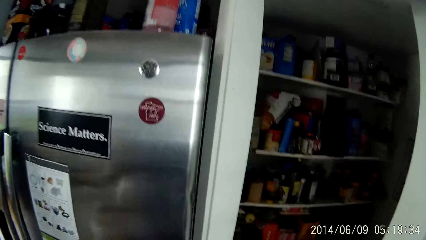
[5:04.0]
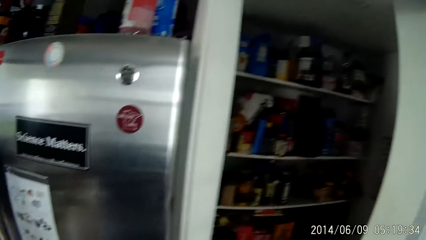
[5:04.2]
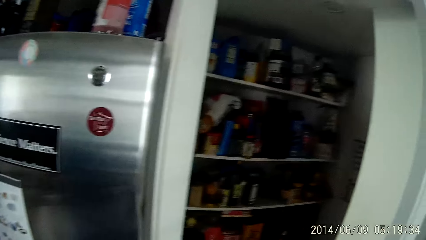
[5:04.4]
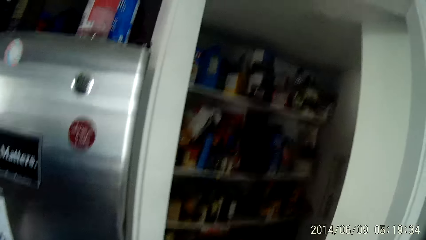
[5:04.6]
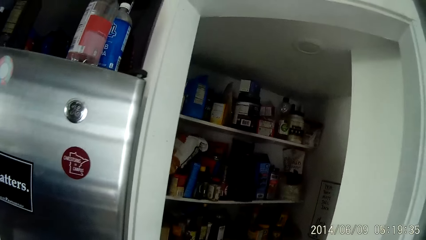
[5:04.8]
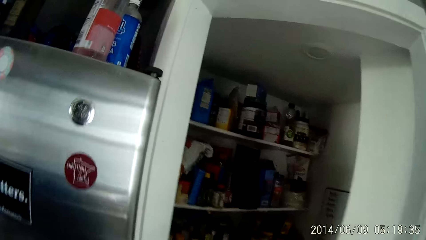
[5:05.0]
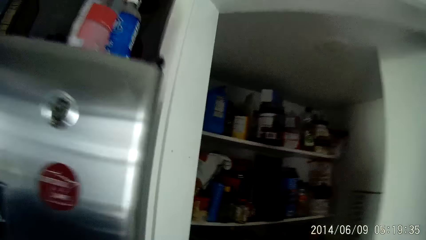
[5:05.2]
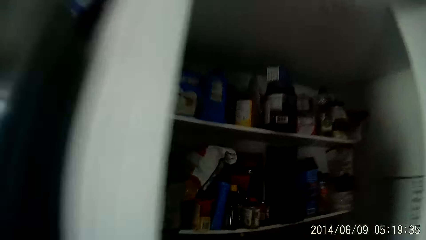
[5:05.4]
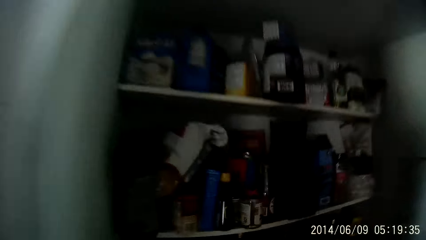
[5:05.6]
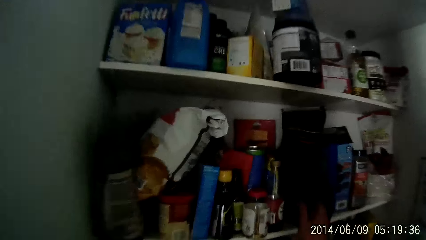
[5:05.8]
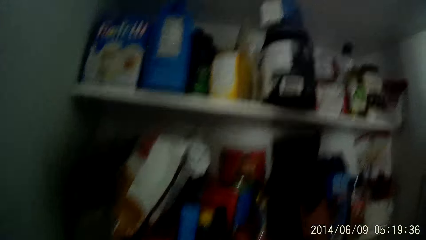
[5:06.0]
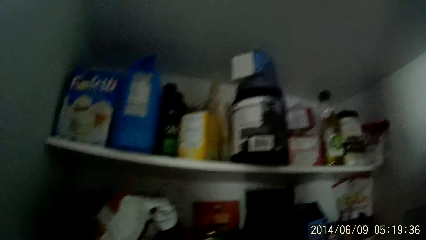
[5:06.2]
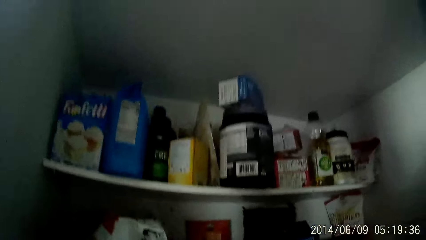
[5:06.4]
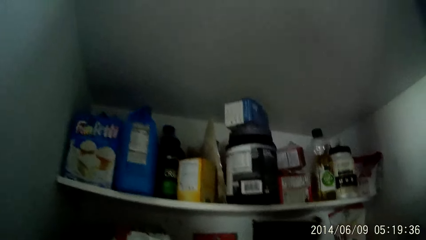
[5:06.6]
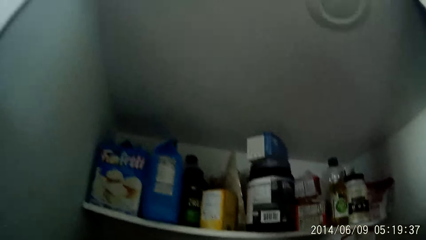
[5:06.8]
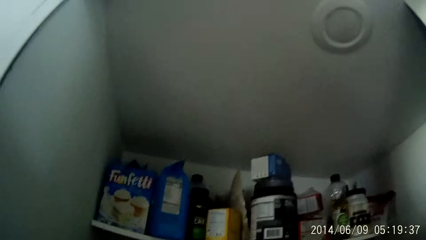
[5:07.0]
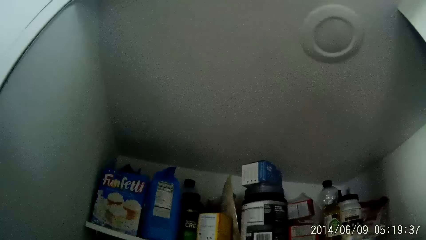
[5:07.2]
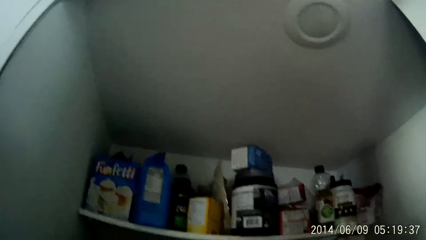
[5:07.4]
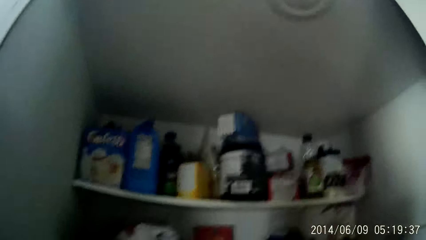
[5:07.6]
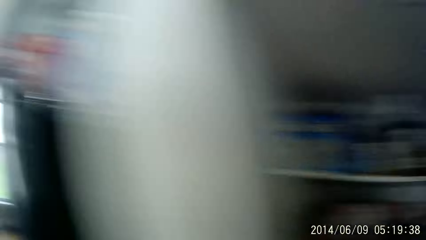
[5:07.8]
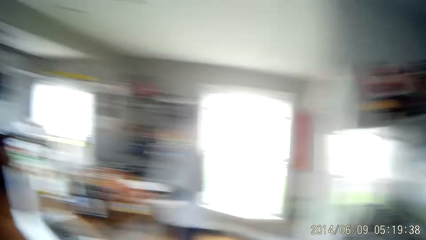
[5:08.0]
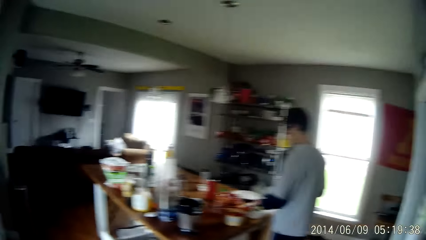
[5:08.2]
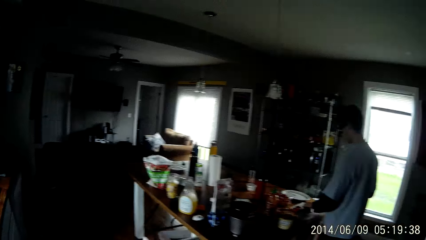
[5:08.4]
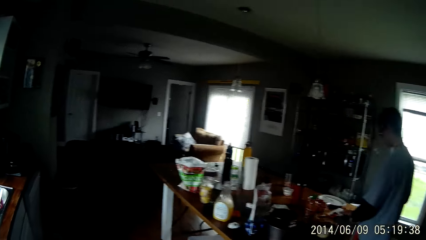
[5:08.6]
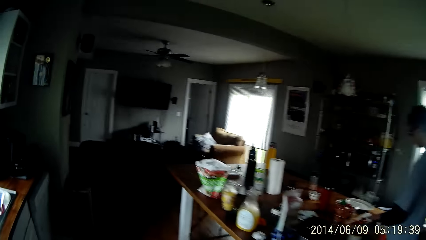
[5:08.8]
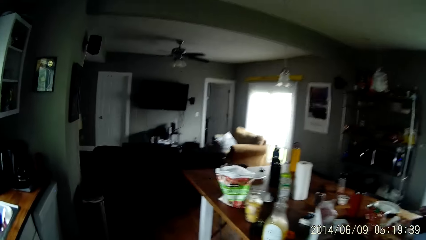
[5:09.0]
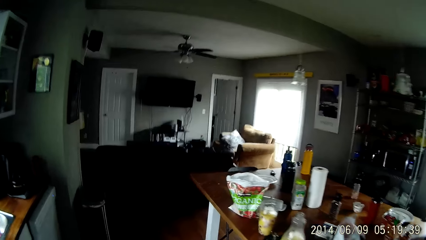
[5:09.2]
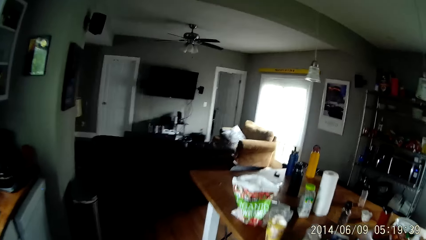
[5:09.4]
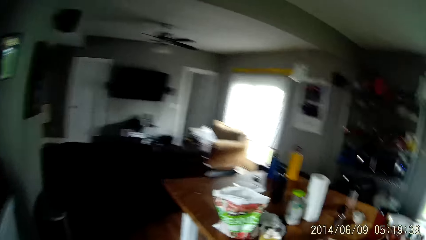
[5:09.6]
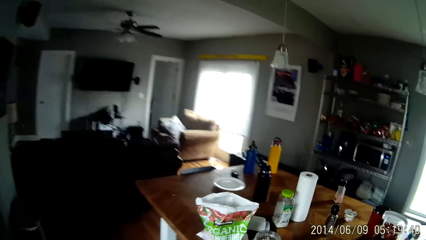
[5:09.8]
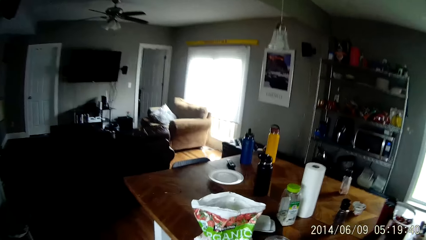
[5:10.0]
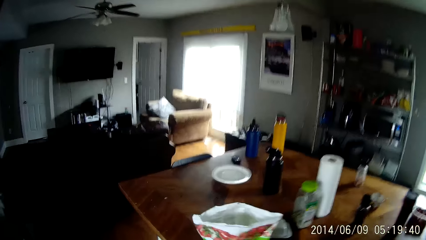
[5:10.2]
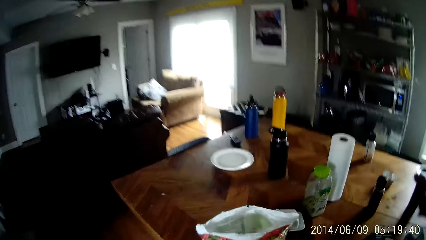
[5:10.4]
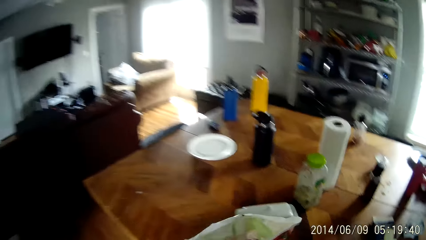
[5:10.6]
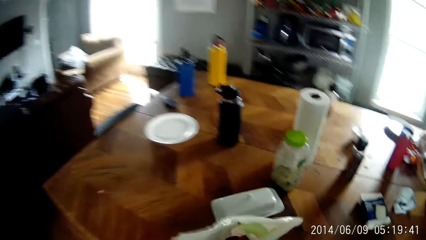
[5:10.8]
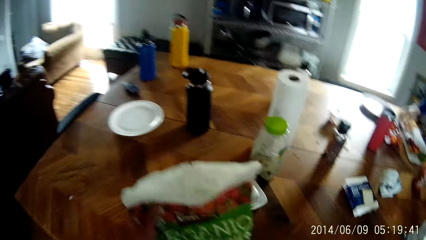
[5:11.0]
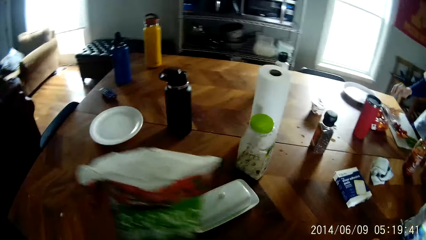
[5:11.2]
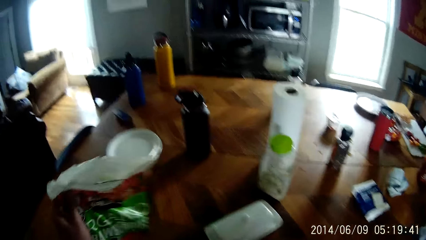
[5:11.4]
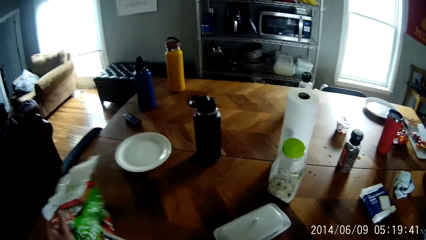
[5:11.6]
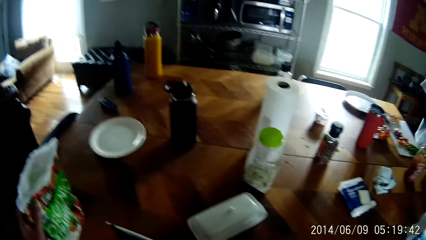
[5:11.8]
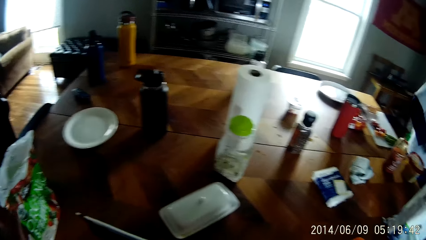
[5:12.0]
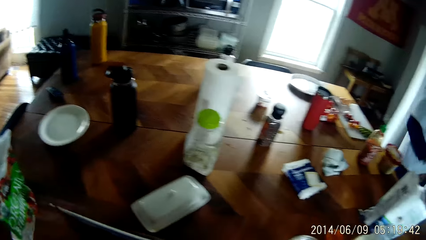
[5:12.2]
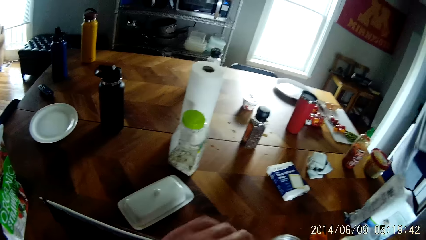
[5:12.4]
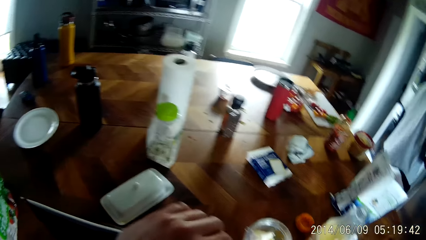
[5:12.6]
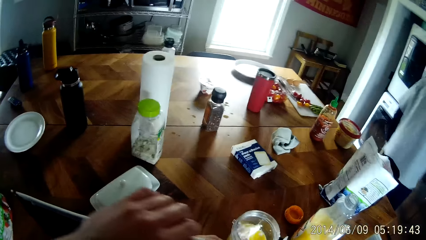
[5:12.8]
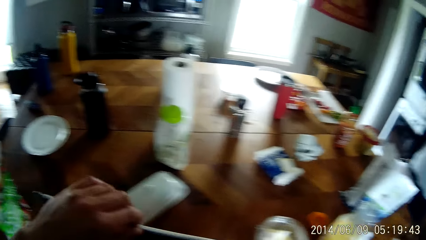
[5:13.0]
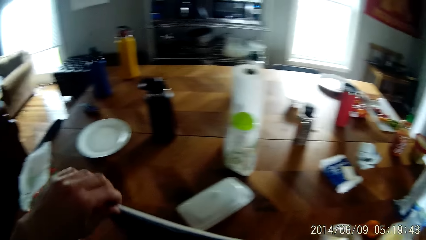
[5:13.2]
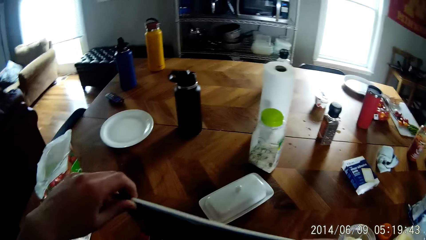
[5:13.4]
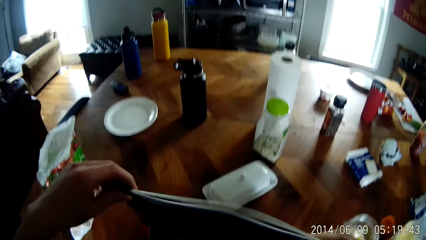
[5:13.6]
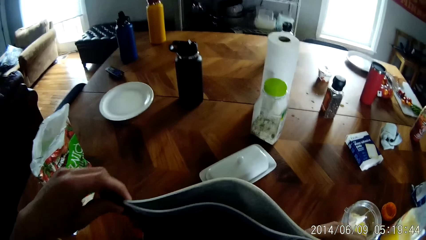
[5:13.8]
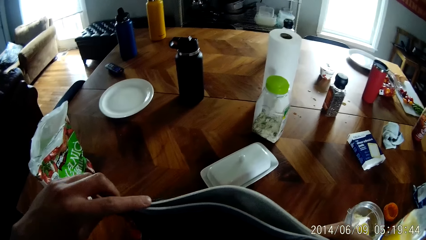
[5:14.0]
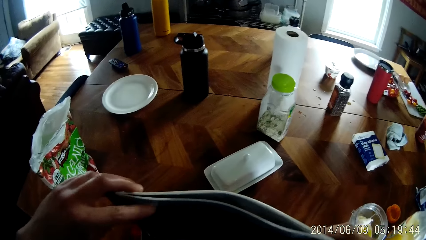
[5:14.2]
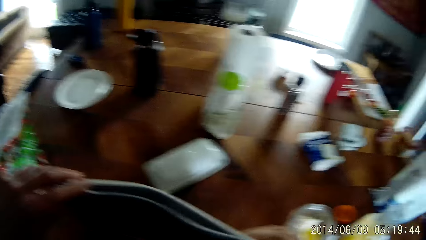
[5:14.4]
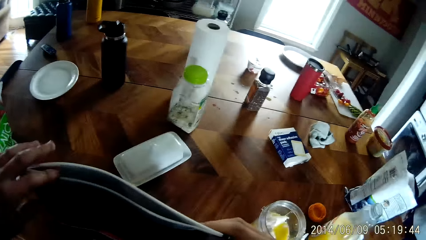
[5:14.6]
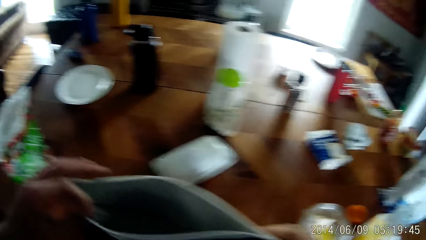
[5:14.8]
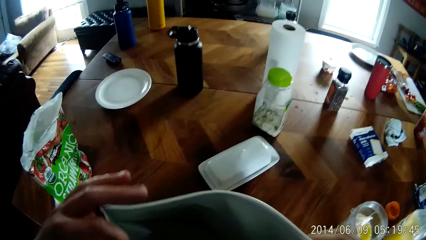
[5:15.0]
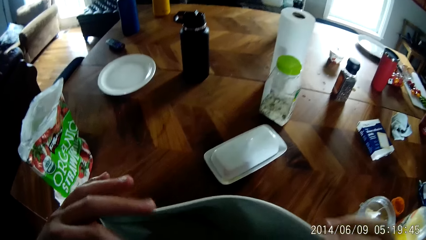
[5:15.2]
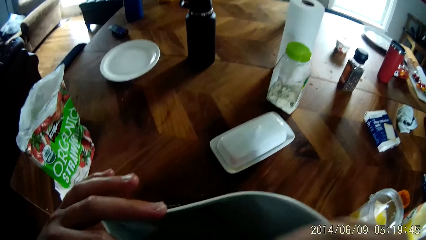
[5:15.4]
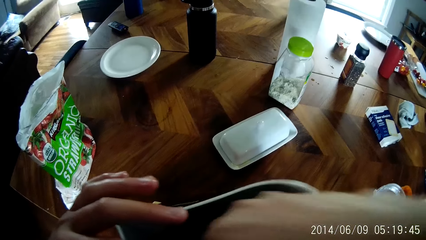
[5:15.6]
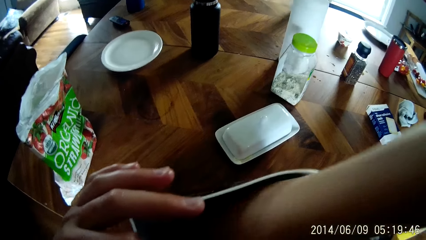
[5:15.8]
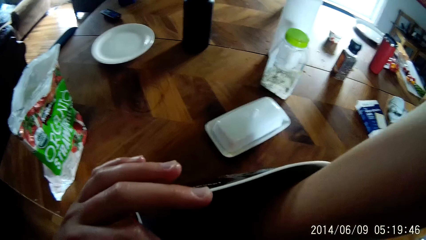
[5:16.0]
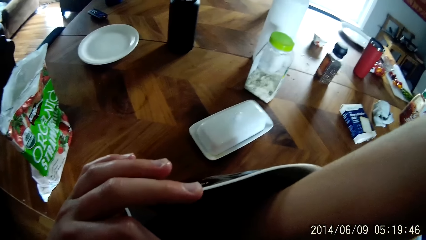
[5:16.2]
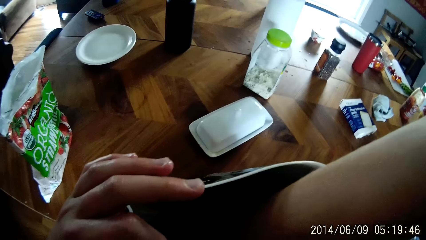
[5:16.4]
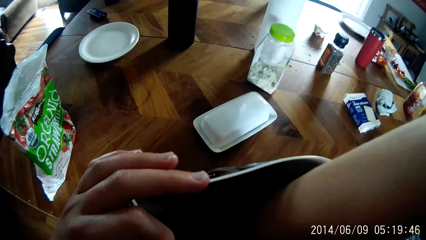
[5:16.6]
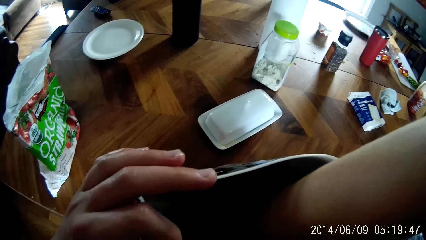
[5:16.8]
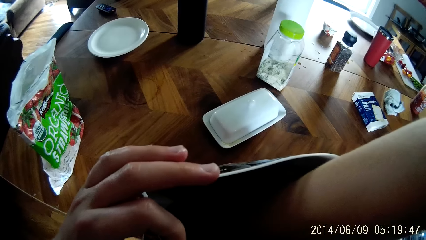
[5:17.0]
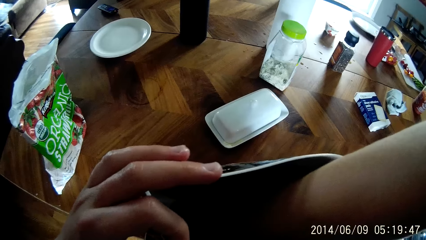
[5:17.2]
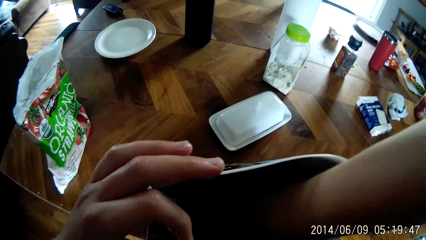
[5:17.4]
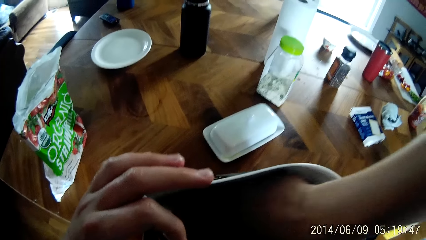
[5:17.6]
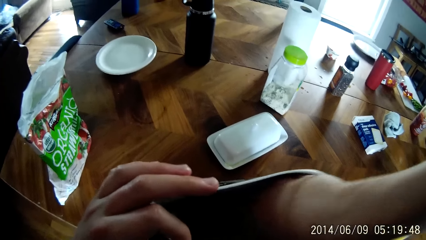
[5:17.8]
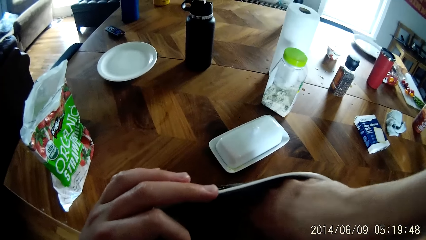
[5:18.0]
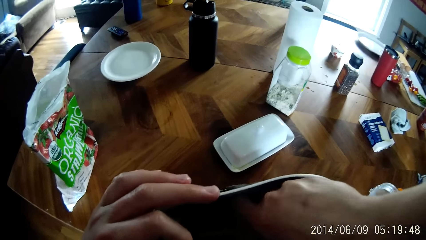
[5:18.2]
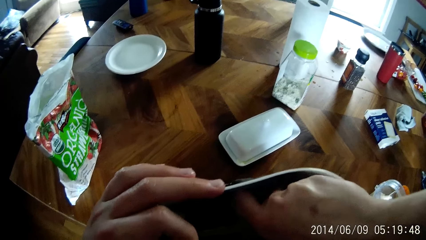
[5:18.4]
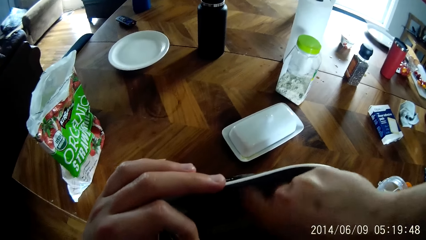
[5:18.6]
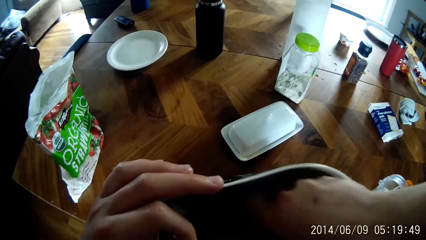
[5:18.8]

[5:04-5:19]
The camera wearer picks up a bag of whey from a pantry rack with his right hand. He adjusts the position of a bag of strawberries on the table with his left hand. He opens the bag of whey with his left hand. He searches inside the packet. He brings out a plastic scoop from the bag of whey with his right hand.
